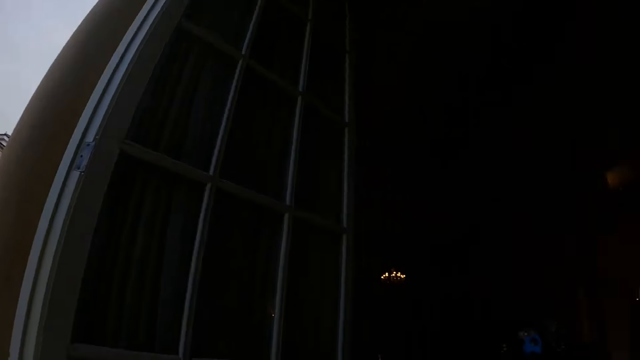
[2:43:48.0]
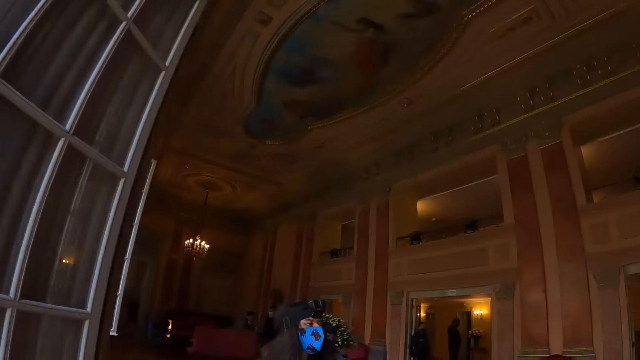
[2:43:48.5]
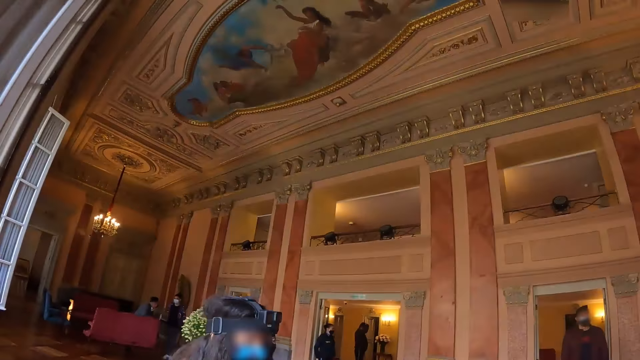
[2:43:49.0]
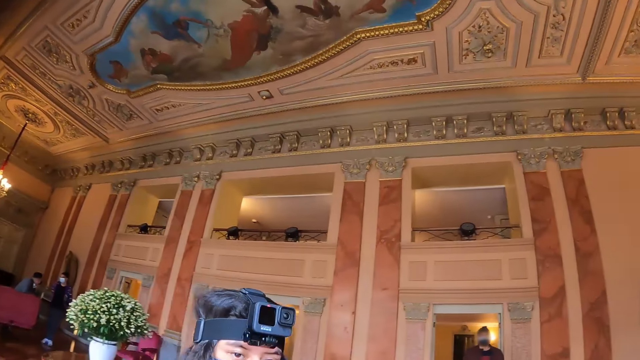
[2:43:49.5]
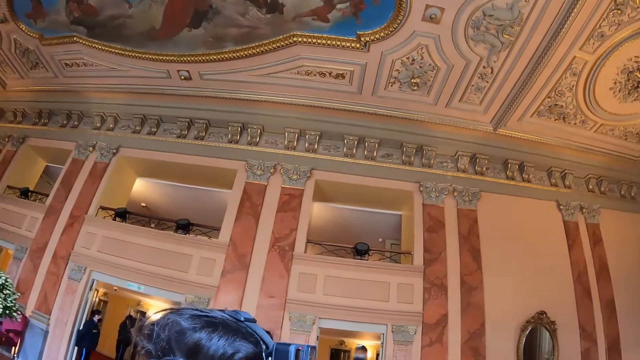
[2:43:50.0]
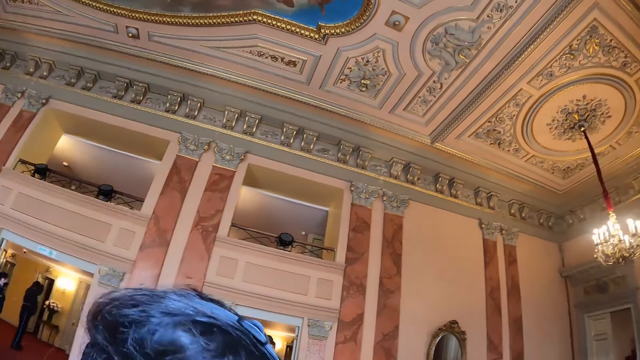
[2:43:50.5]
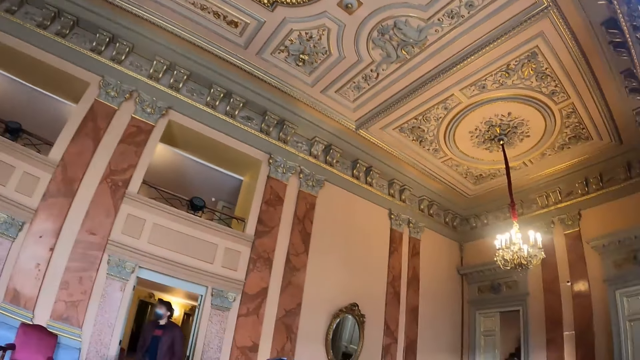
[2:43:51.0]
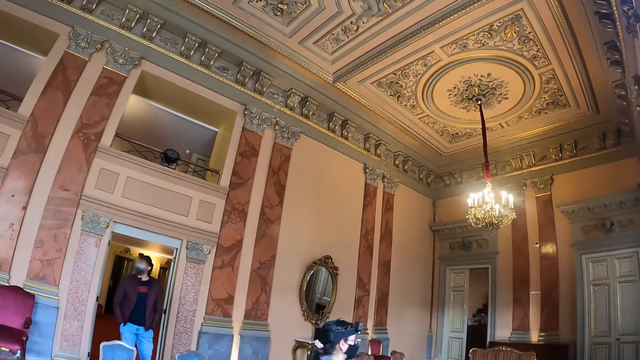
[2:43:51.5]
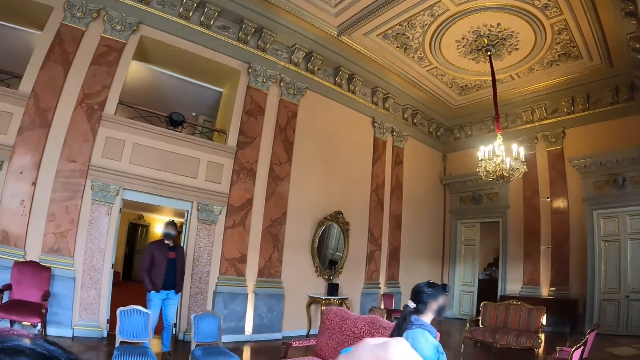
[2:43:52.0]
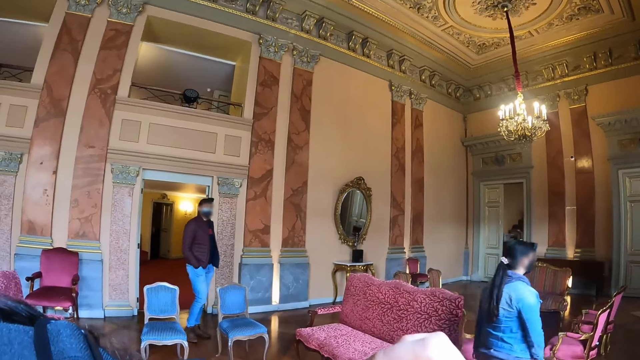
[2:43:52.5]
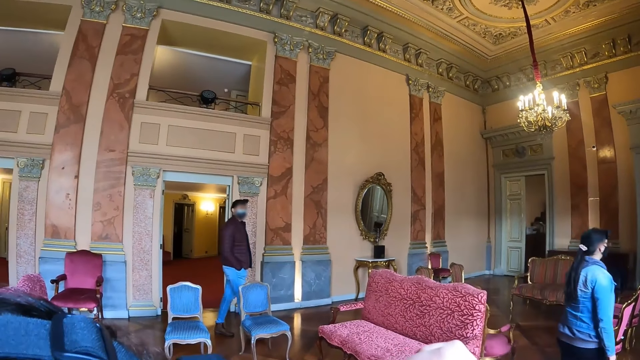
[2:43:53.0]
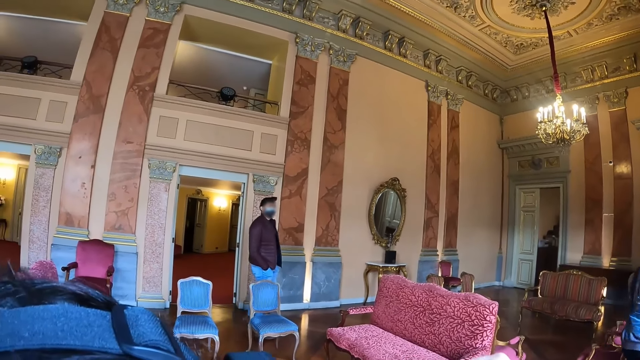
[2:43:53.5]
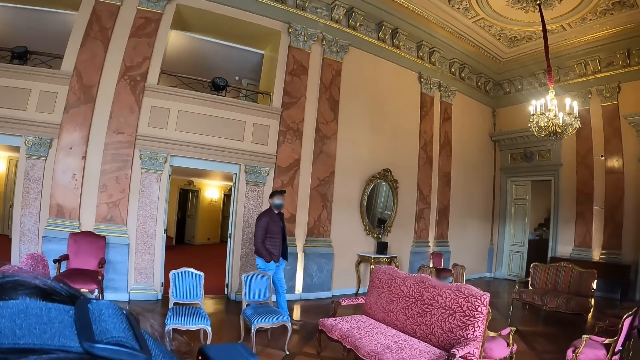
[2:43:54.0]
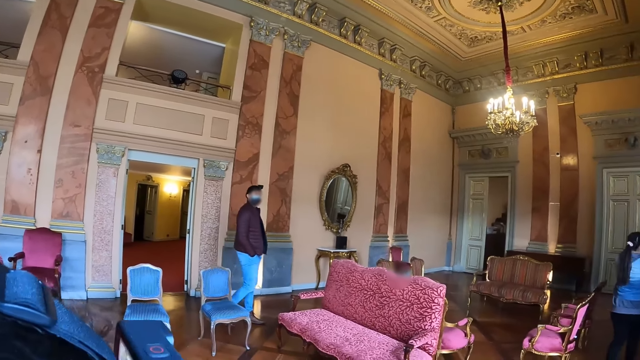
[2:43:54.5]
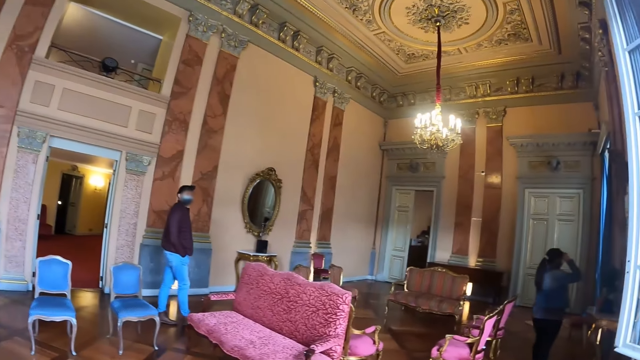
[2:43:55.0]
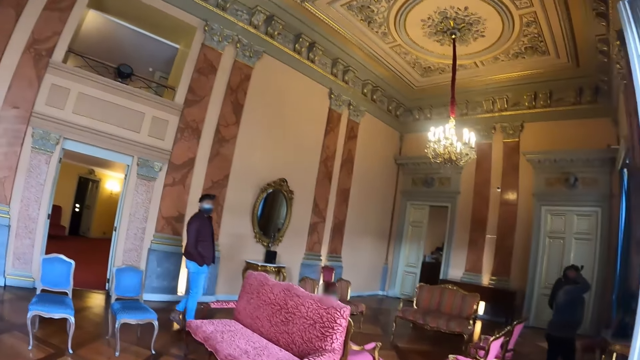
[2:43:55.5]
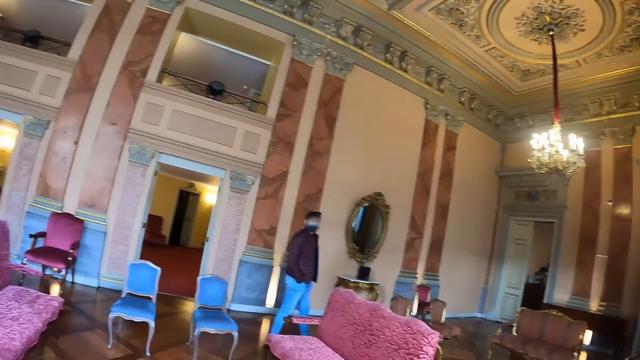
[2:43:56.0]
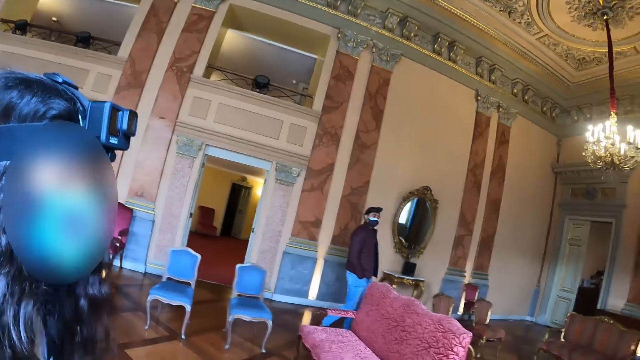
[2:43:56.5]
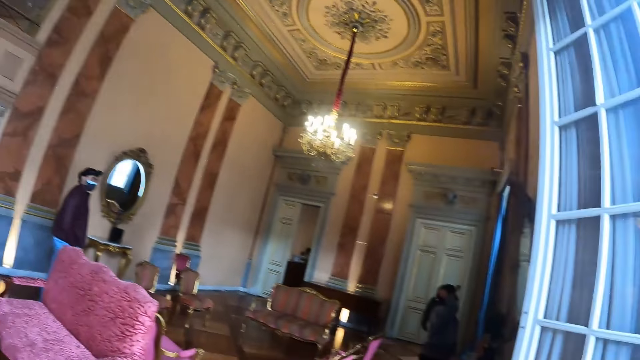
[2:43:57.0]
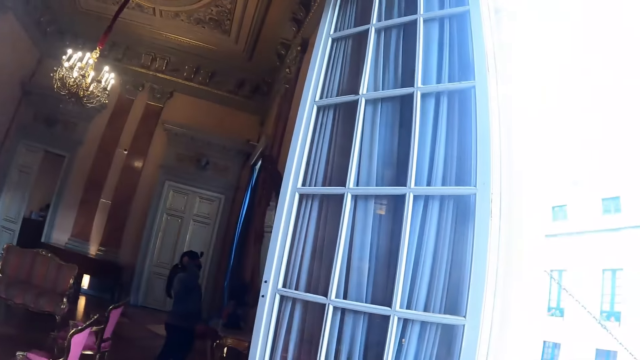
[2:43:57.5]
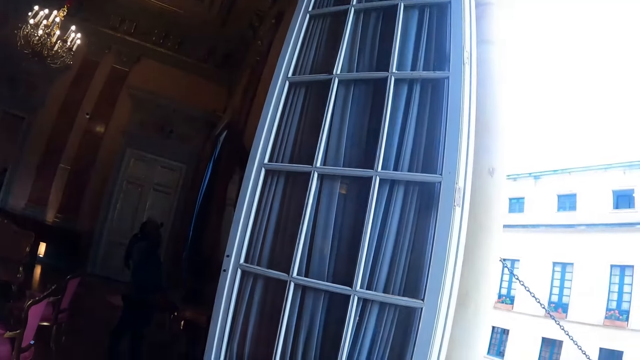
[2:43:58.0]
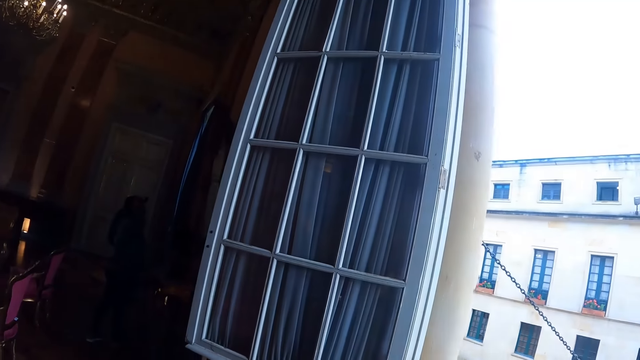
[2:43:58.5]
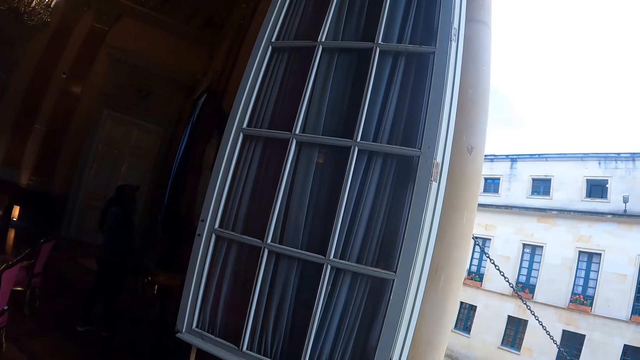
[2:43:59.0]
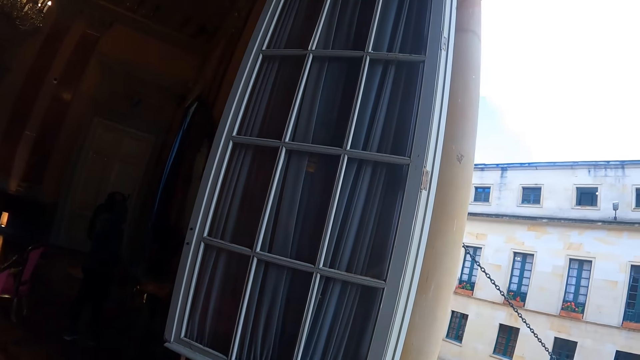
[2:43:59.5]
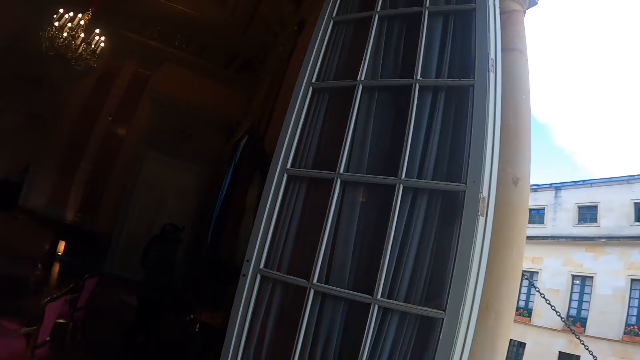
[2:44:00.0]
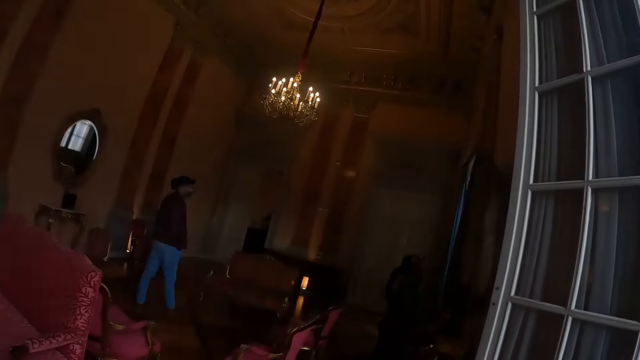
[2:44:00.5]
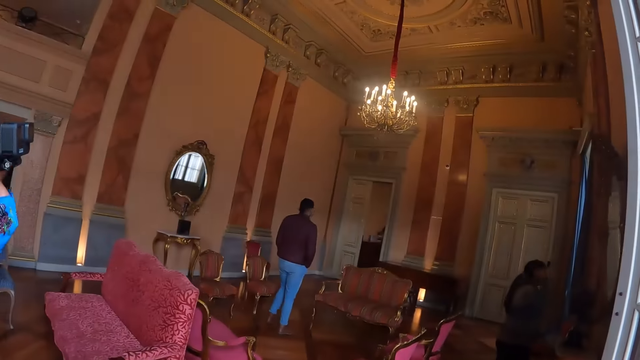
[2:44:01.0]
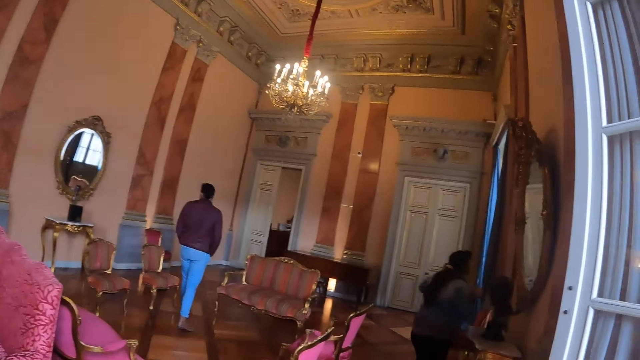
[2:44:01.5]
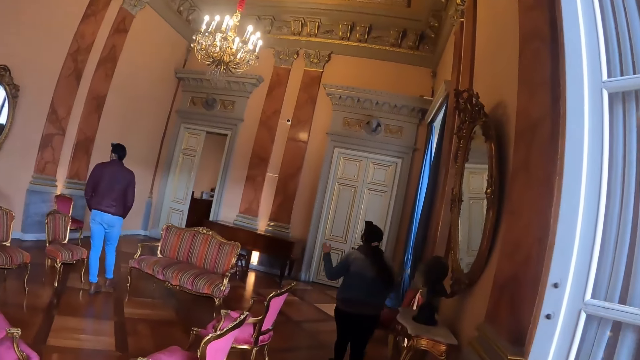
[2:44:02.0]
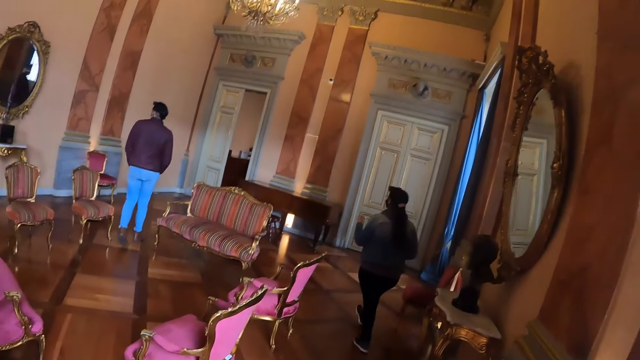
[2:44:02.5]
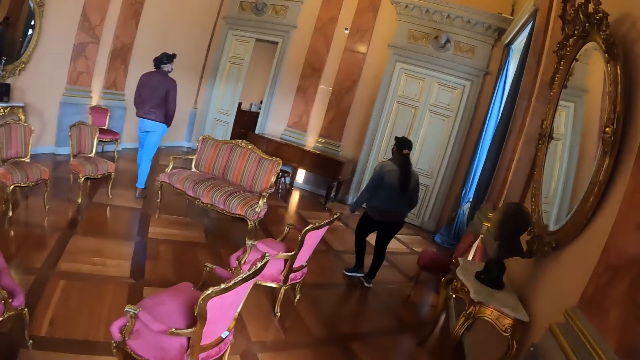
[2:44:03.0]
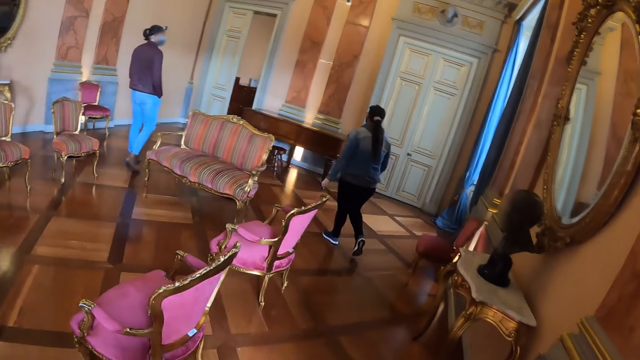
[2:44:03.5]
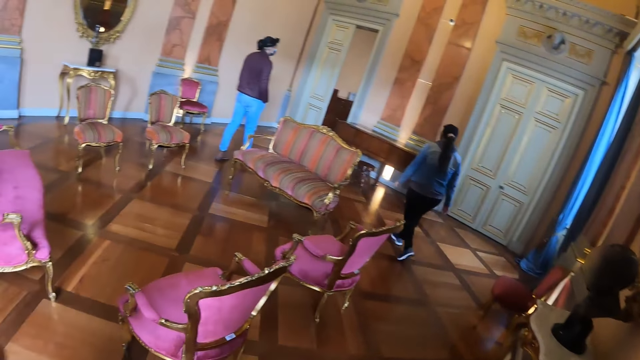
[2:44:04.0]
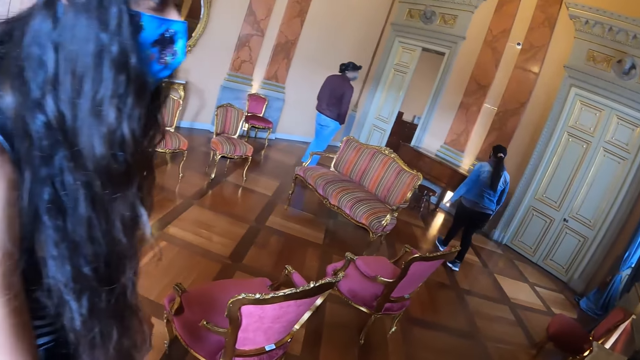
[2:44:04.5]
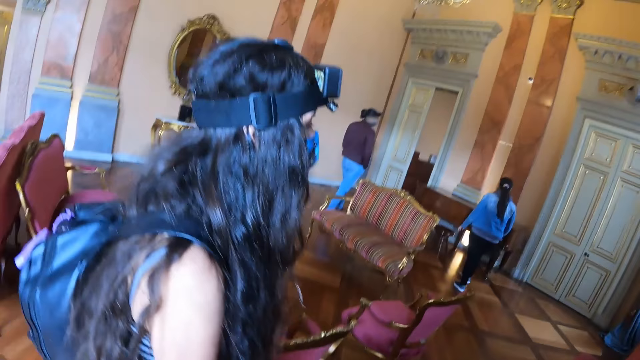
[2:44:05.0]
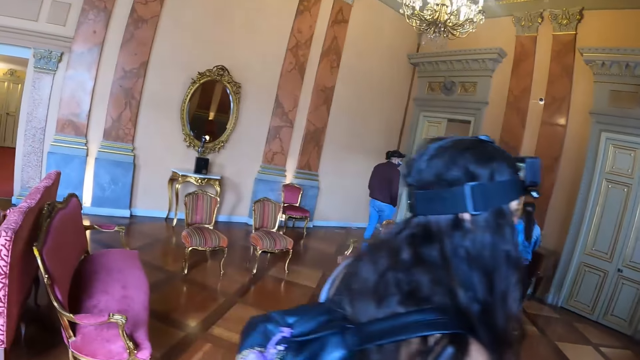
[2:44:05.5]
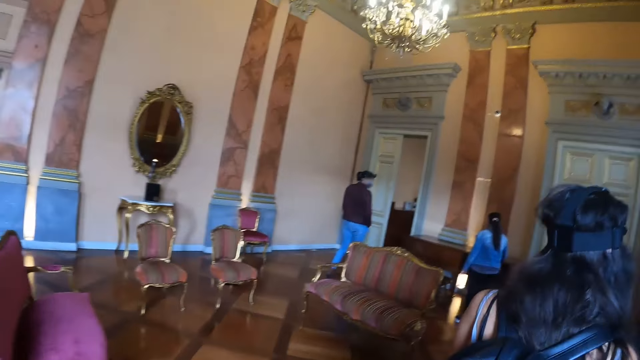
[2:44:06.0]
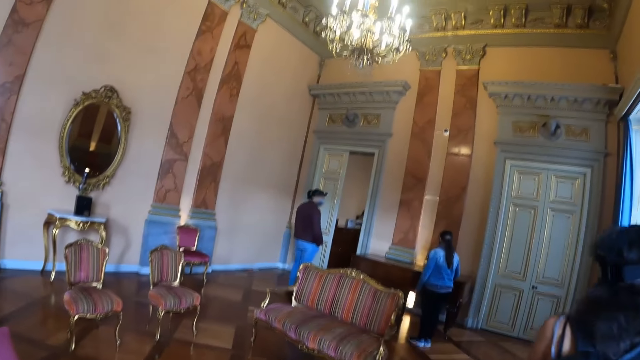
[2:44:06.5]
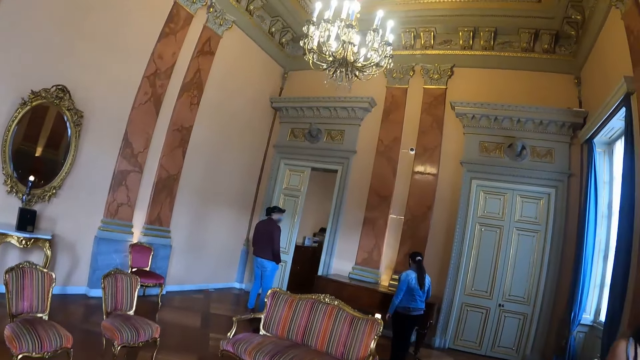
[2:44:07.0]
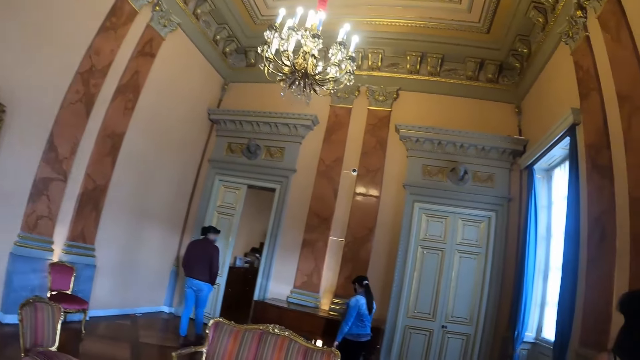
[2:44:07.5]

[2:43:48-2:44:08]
The camera wearer looks around the open room. They move around.
